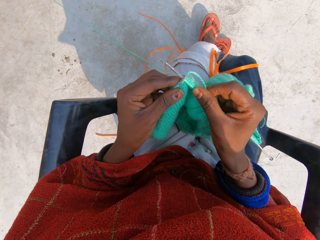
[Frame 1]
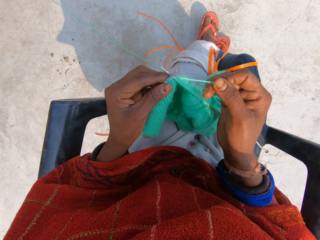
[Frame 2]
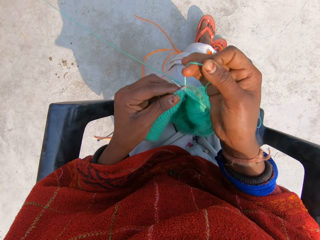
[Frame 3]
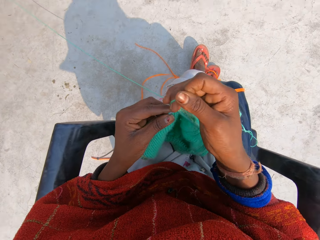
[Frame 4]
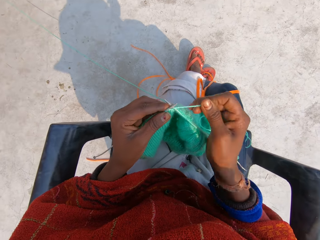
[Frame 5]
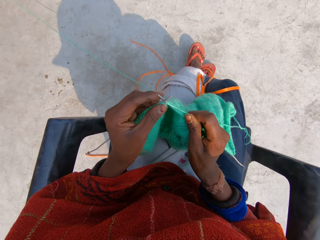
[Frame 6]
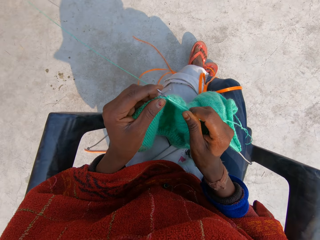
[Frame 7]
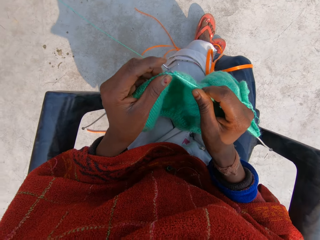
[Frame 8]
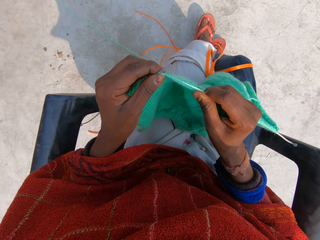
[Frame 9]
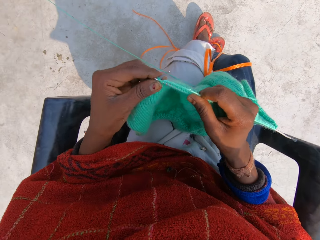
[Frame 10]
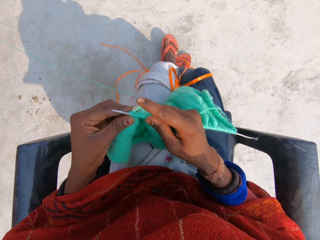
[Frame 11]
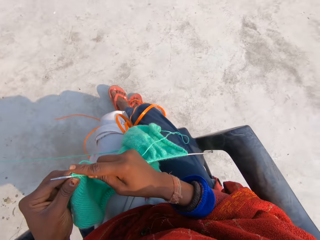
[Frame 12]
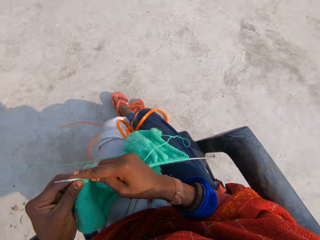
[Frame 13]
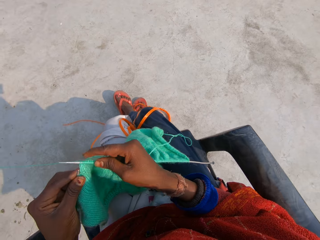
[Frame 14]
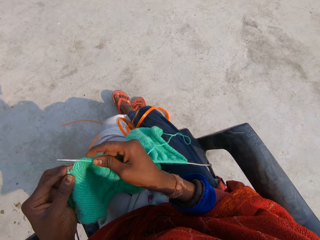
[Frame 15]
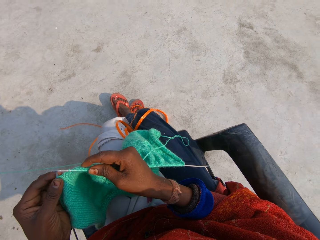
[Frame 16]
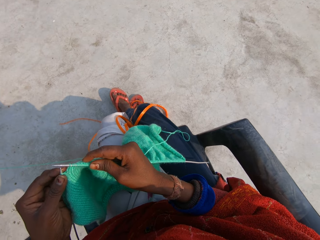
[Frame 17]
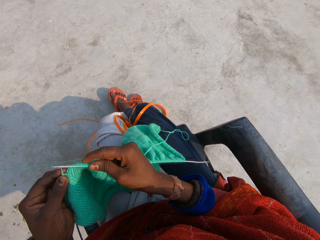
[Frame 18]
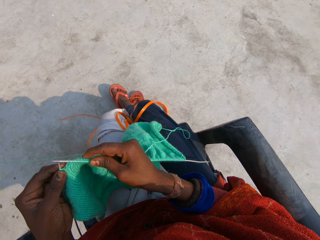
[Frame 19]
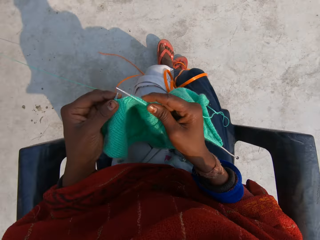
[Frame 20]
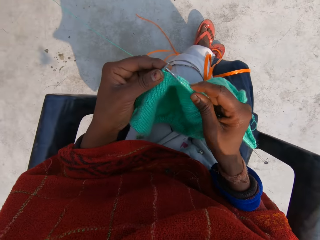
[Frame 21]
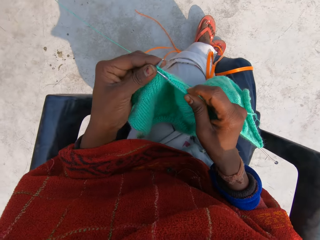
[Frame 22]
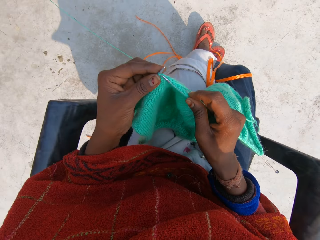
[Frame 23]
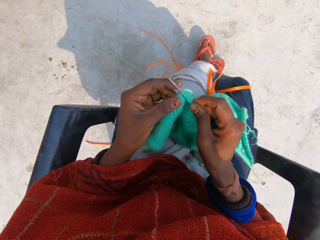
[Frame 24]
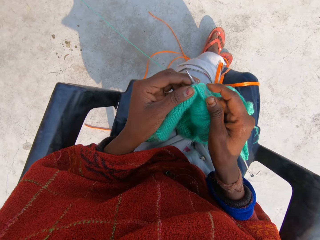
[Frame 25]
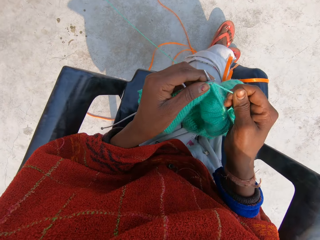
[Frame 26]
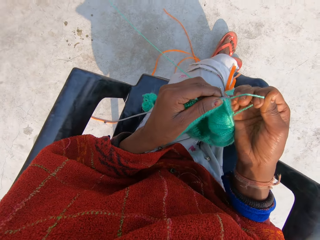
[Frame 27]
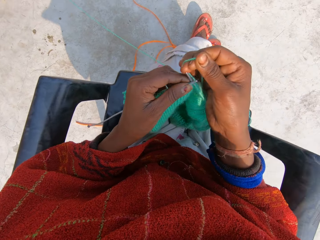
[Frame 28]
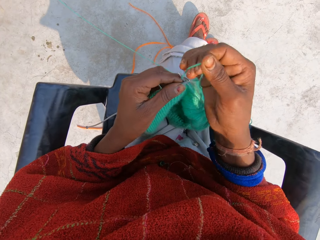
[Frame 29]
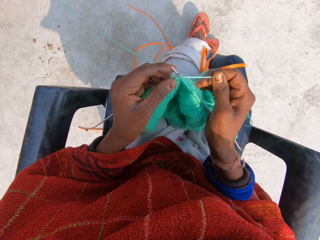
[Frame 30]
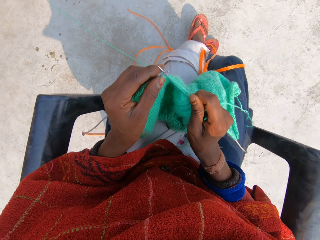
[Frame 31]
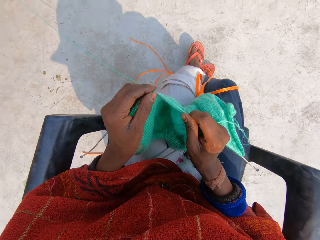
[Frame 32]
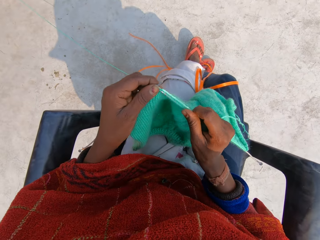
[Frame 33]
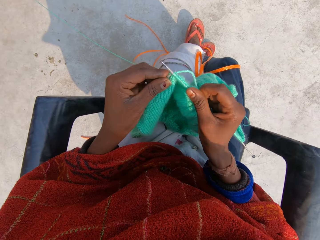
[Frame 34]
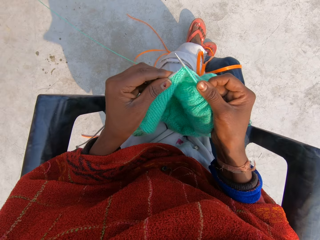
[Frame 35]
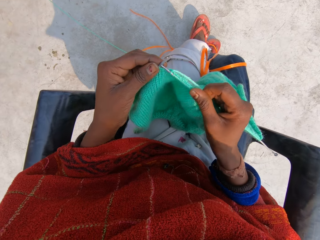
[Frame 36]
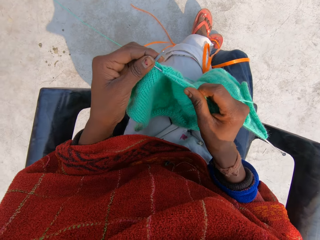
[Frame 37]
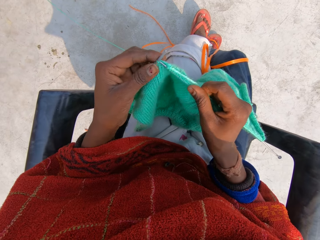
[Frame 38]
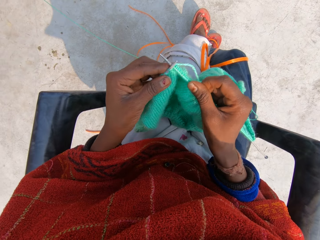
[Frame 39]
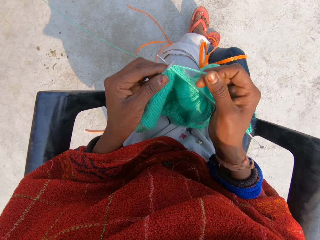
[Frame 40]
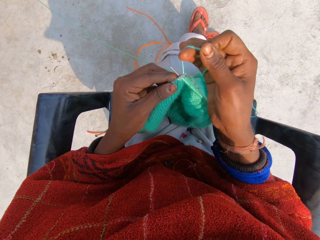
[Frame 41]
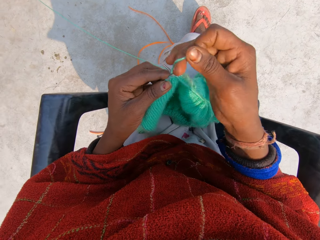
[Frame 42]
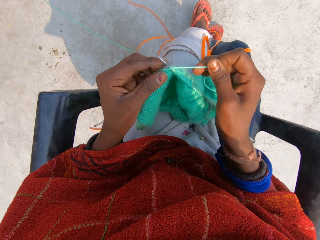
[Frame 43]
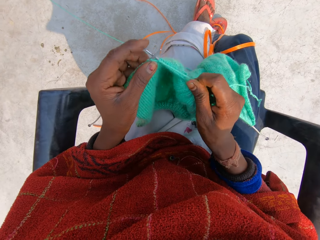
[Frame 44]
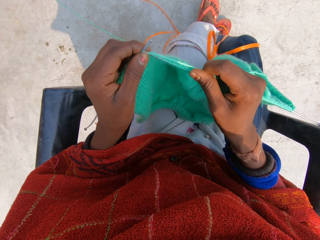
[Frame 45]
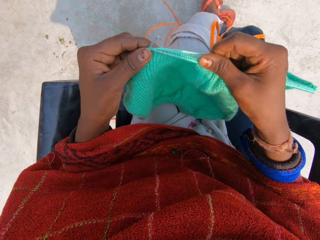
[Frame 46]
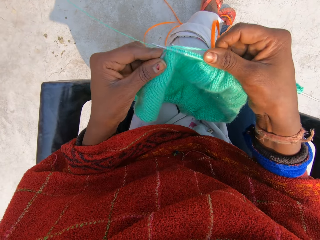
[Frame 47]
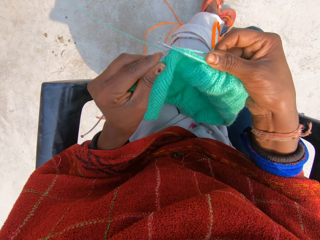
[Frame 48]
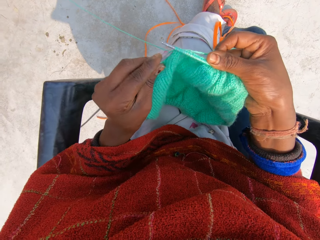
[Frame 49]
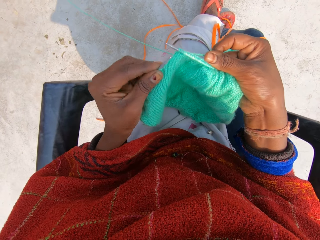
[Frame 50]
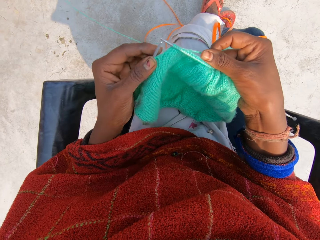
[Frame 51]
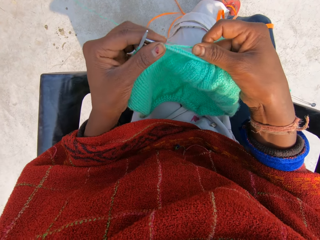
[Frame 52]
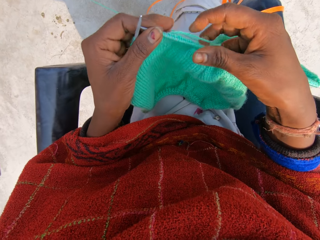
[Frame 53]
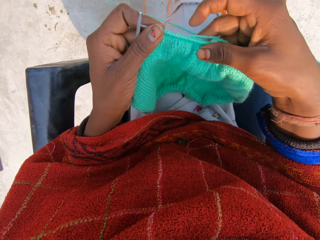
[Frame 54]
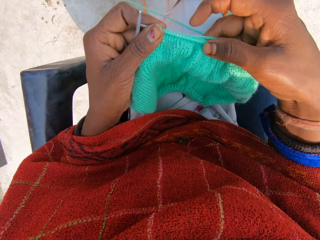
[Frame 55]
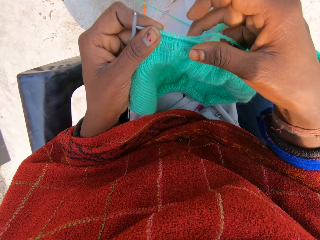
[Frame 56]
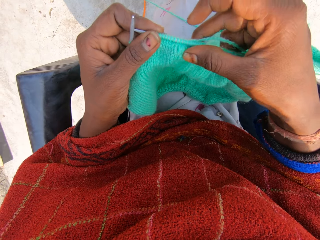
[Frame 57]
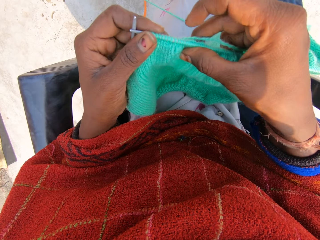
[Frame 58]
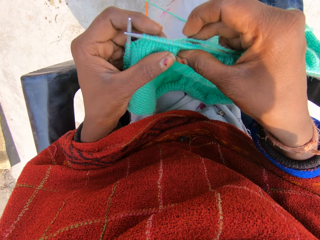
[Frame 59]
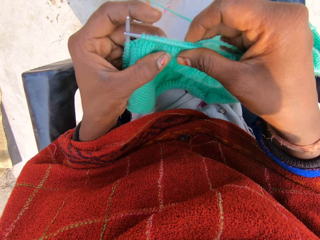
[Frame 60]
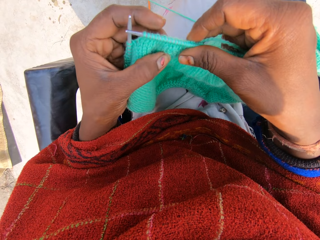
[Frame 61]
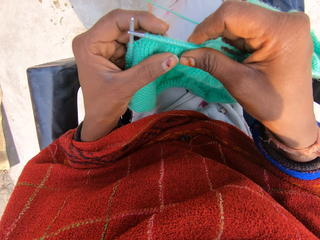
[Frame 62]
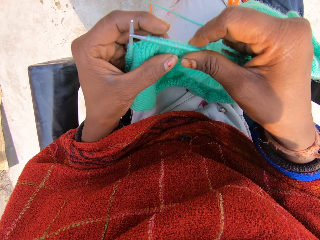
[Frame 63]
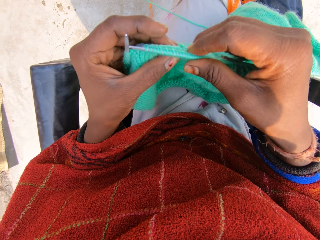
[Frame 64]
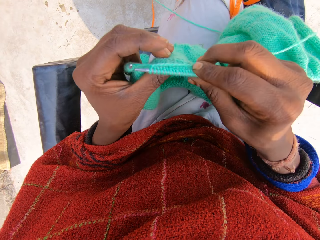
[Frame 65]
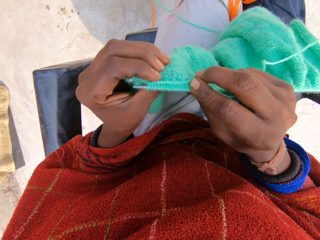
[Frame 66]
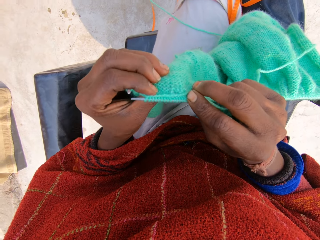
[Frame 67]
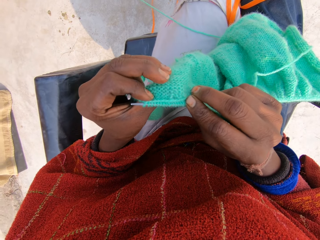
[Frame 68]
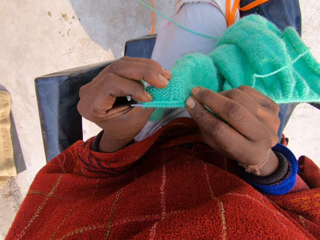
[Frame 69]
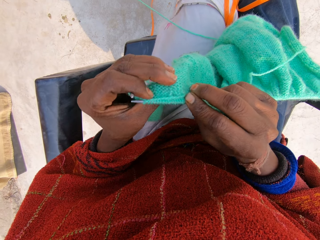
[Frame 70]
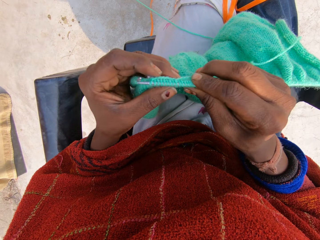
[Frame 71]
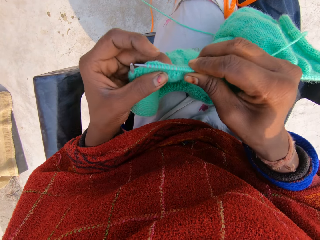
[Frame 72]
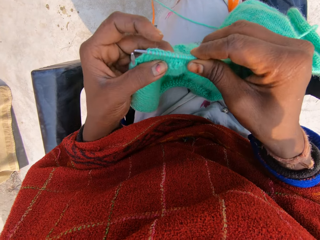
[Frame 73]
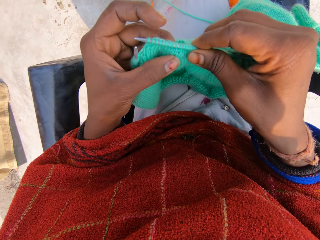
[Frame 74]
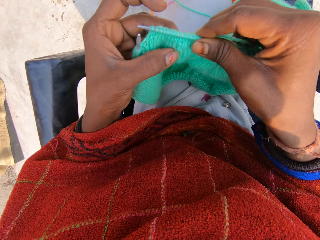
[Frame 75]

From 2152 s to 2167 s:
The camera wearer rolls the knitting thread on the knitting needle. She knits the garment with her hands. She rolls the knitting thread on the knitting needle. She knits the garment with her hands. She rolls the knitting thread on the knitting needle. She knits the garment with her hands. She holds the garment with her hands.

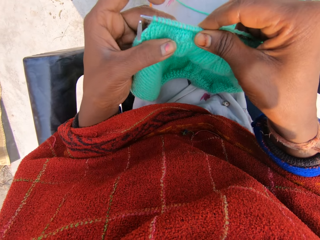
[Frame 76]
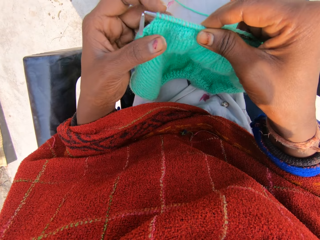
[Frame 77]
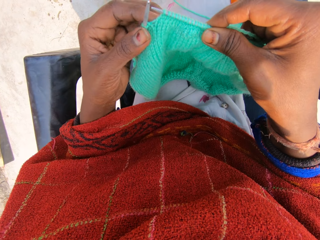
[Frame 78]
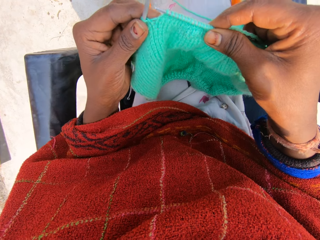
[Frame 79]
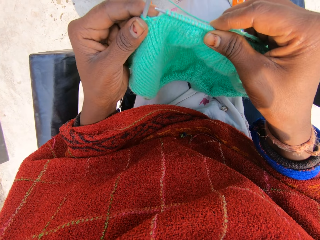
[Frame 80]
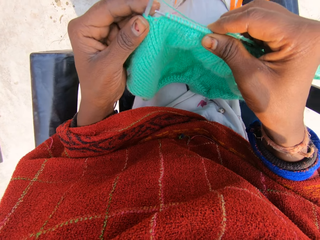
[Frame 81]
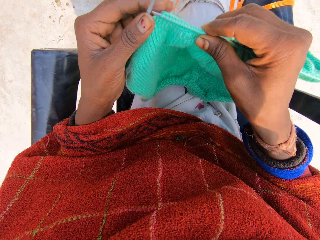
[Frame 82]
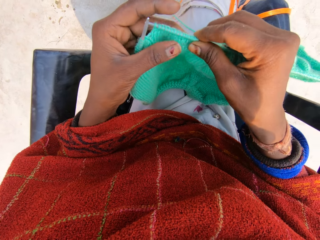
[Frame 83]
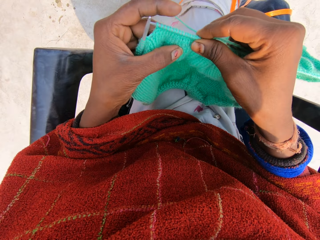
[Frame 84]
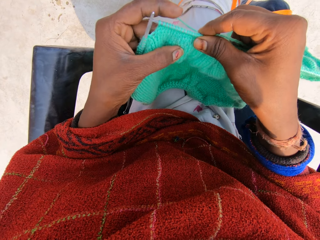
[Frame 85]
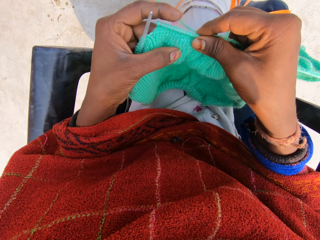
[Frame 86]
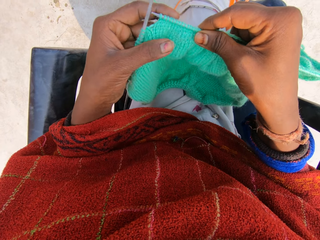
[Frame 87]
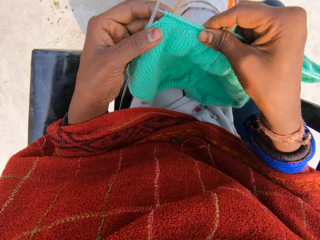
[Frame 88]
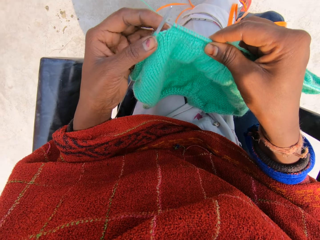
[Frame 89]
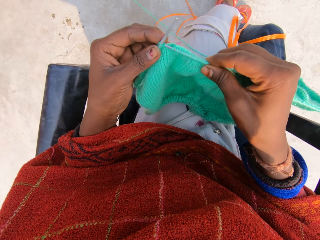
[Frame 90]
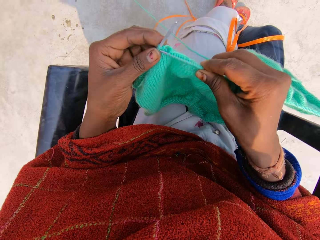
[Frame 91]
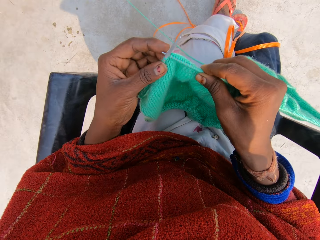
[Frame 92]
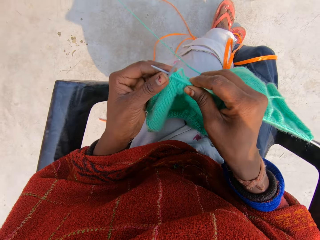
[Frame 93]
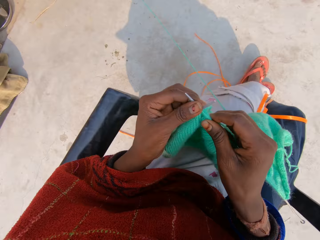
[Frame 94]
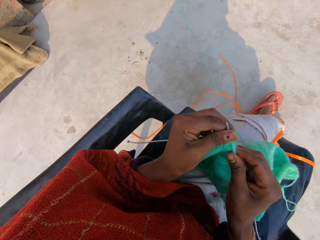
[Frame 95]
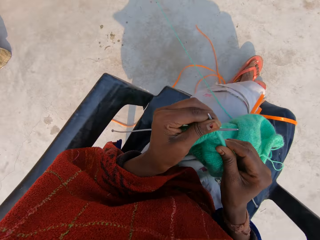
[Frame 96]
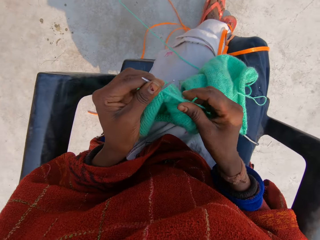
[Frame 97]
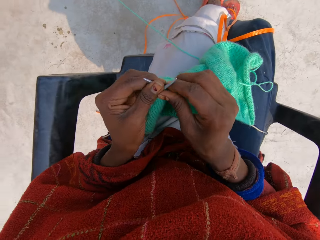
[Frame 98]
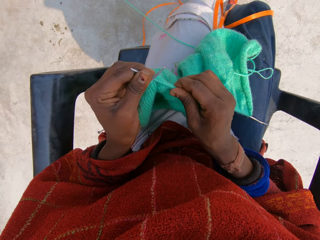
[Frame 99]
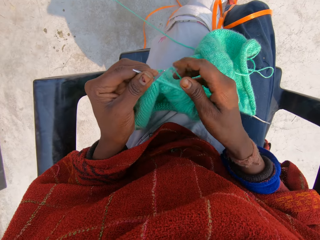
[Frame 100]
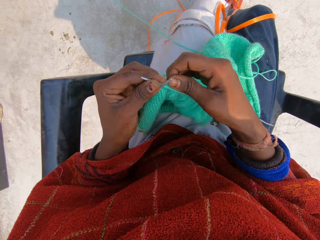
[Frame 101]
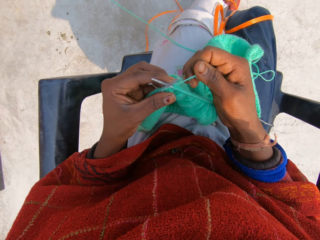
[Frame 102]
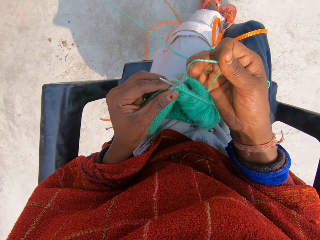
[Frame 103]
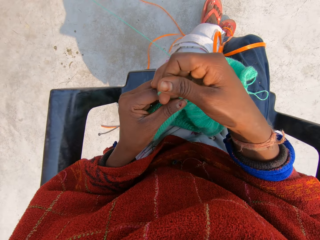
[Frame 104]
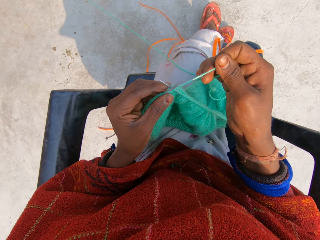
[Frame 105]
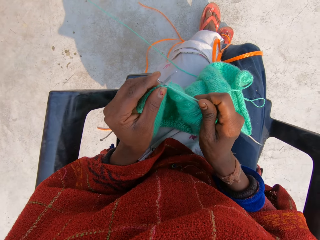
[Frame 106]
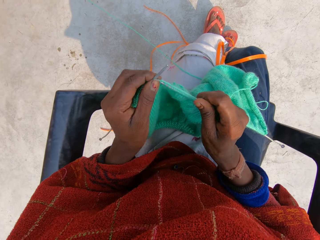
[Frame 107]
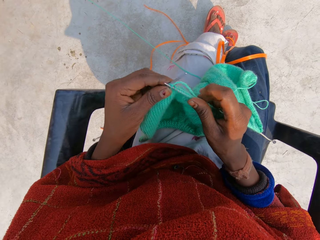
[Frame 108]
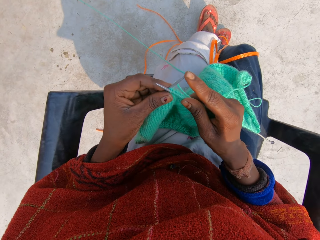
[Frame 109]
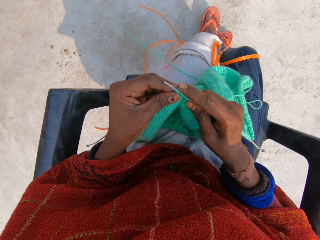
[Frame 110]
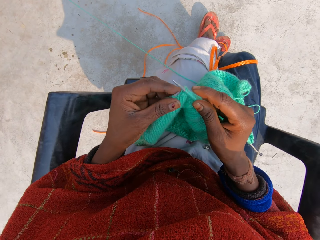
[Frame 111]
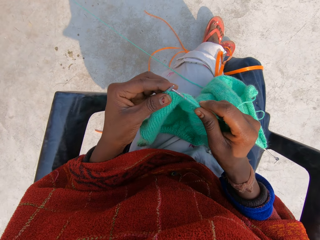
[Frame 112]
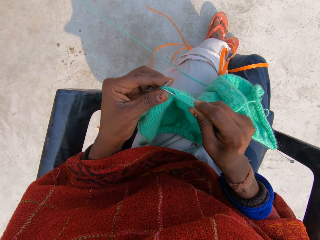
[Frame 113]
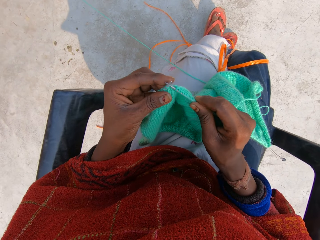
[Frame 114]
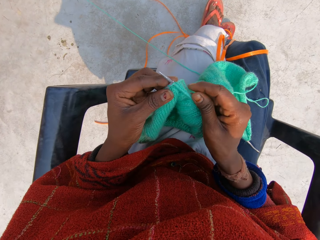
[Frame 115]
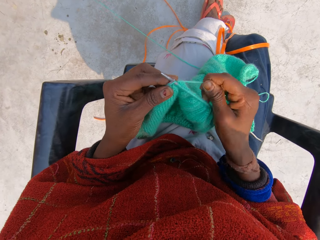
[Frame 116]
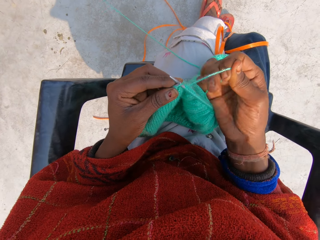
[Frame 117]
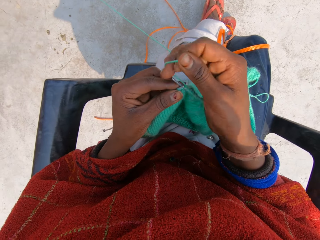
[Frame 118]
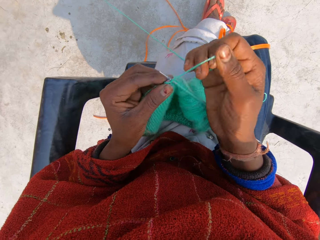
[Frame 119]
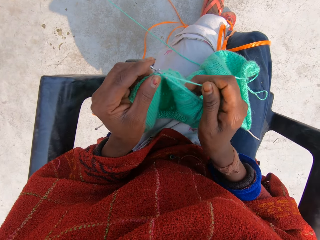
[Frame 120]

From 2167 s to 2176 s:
The camera wearer knits the garment with her hands. She rolls the knitting thread on the knitting needle. She knits the garment with her hands. She rolls the knitting thread on the knitting needle.
